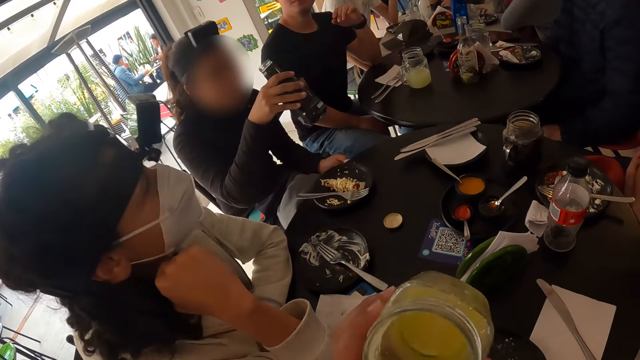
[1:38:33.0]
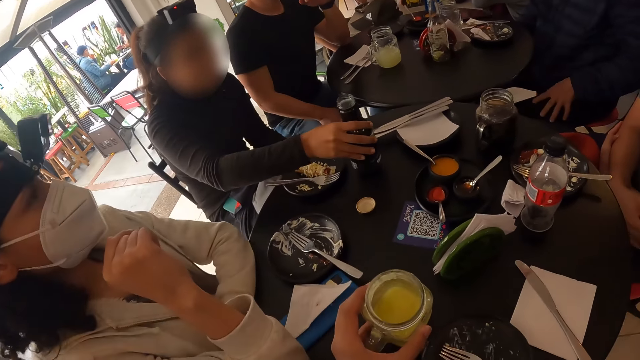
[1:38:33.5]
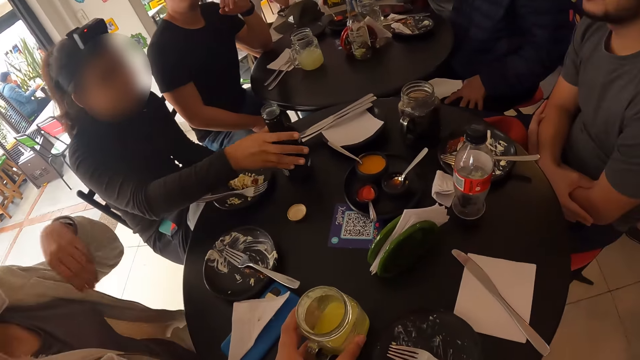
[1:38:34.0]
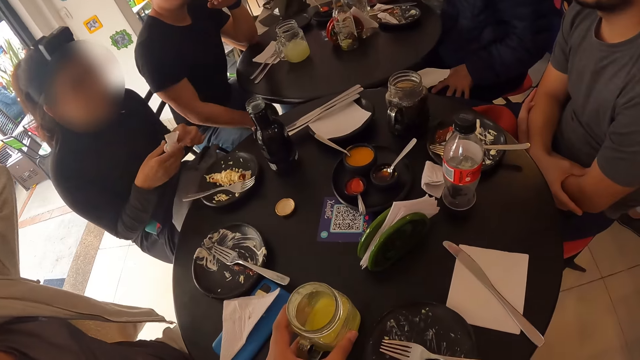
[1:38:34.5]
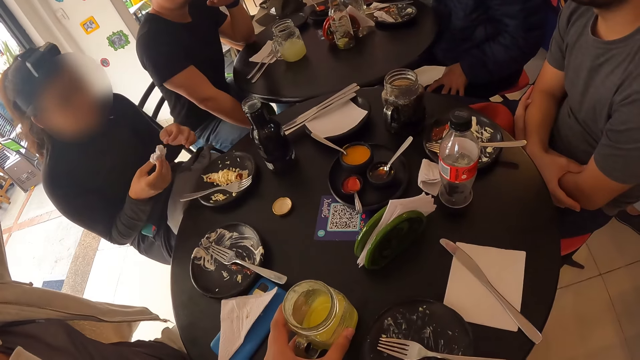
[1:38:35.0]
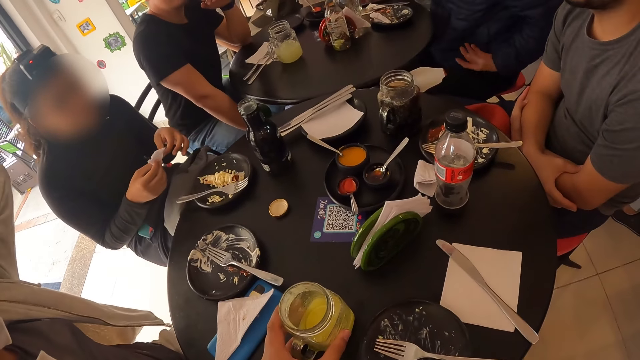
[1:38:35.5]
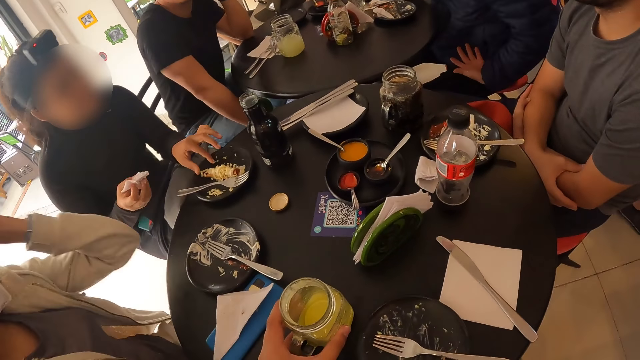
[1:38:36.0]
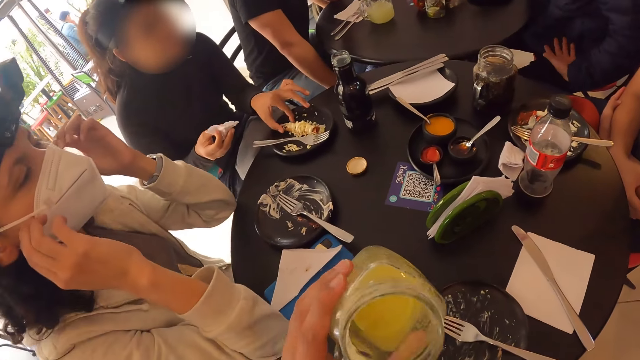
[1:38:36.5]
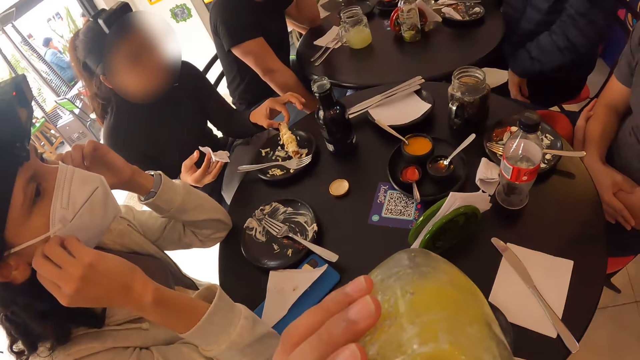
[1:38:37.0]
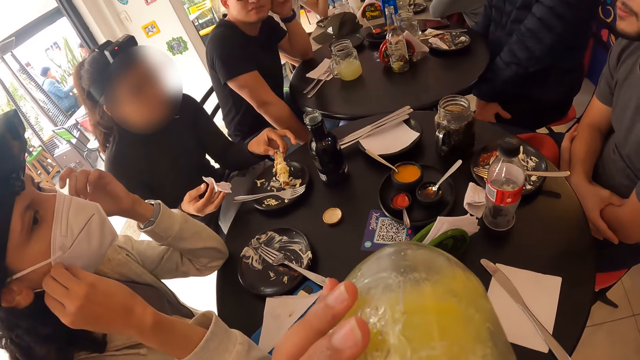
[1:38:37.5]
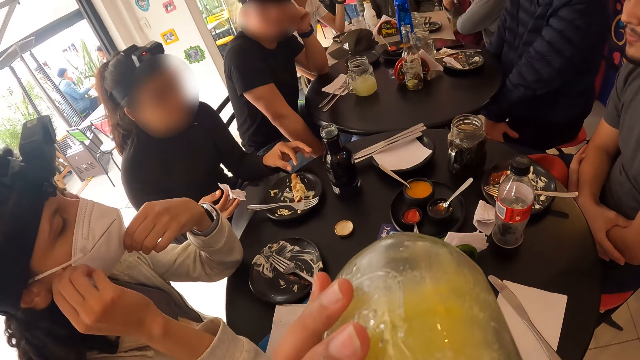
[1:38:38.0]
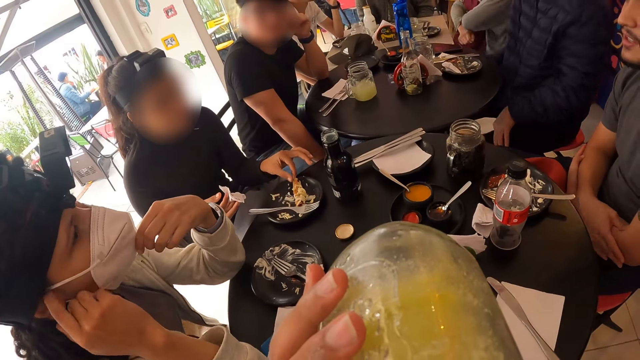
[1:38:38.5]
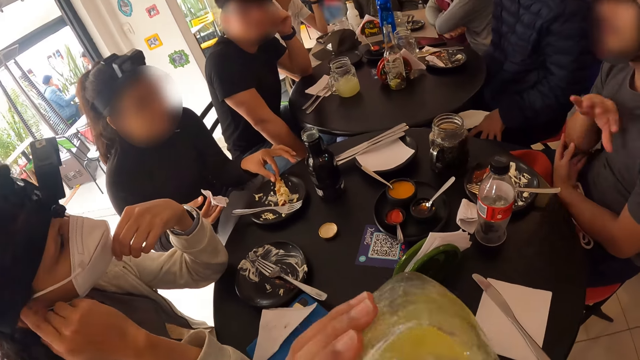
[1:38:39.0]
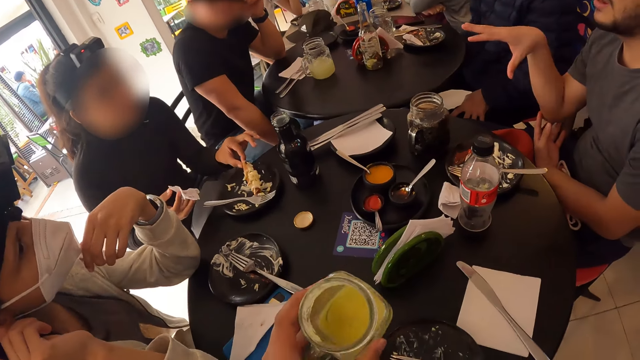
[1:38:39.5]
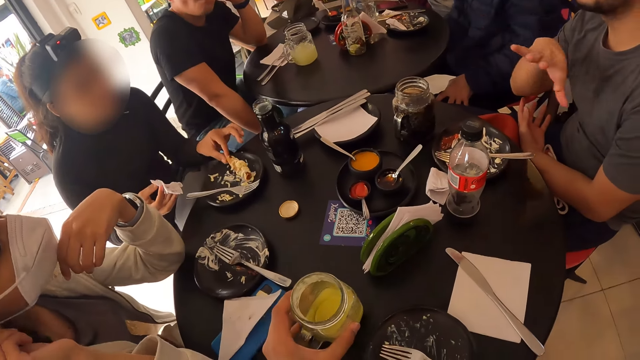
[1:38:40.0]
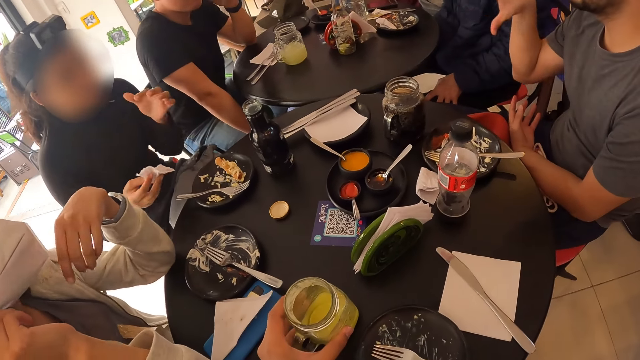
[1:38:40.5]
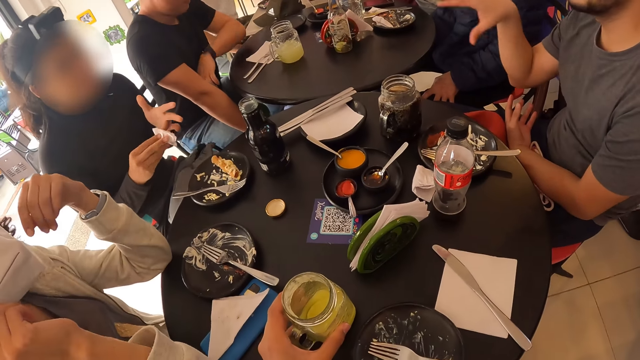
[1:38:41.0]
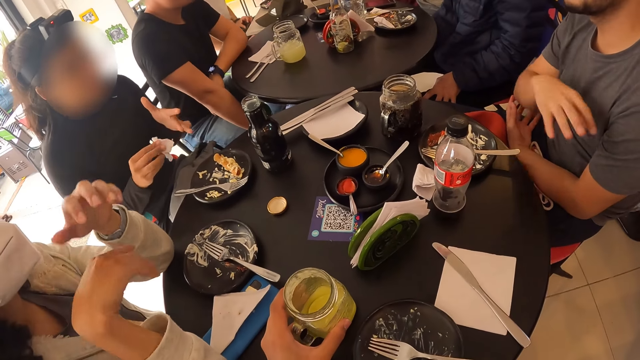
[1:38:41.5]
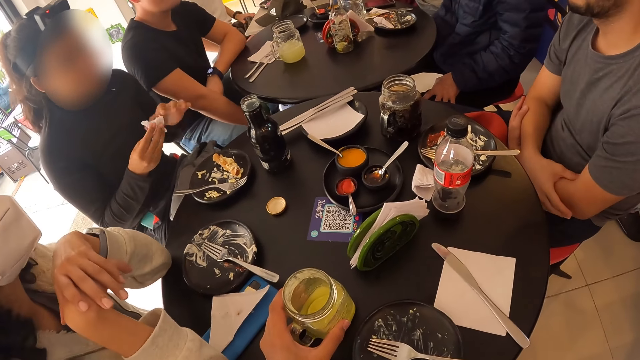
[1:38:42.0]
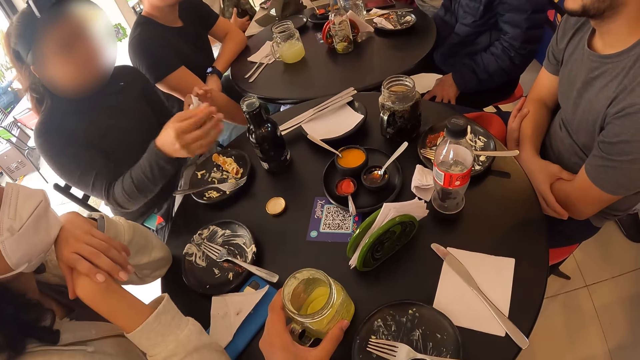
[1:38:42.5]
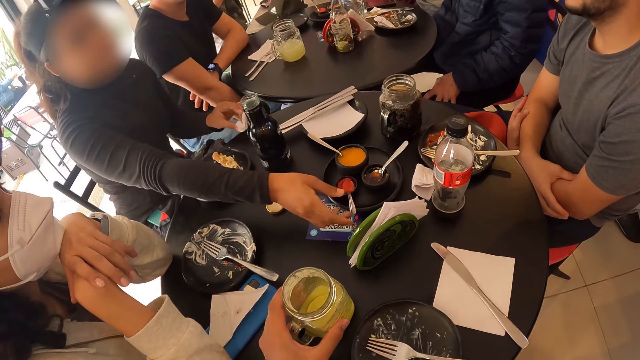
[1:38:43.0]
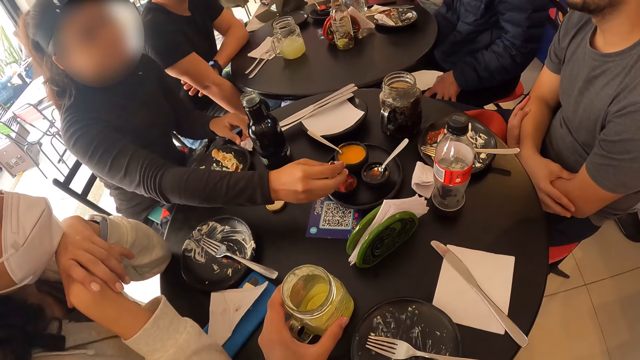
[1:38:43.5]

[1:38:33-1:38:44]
The woman drops the bottle from her right hand to the table. The camera wearer holds the glass mug on the table with his left hand. He puts the jar on the table. The woman holds the serviette with both hands. The woman holds the serviette with her right hand. The woman holds the serviette with both hands. The woman holds the serviette with her right hand. The woman picks the hotdog from the plate on the table with her left hand. Another woman adjusts the facemask on her face with both hands. The camera wearer drinks the pineapple juice from the glass mug in his left hand. The first woman drops the hotdog from her left hand to the plate on the table. The camera wearer puts the jar on the table. He holds the glass mug on the table with his left hand. The first woman wipes her left hand with the serviette in her right hand. The woman holds the serviette with her left hand. The woman picks the spoon with ketchup from the cup in the plate on the table with her right hand. The woman holds the spoon.

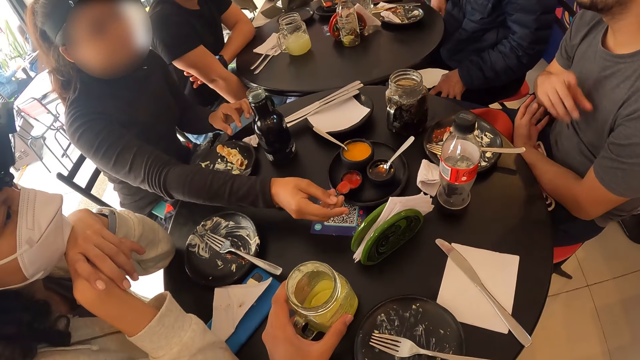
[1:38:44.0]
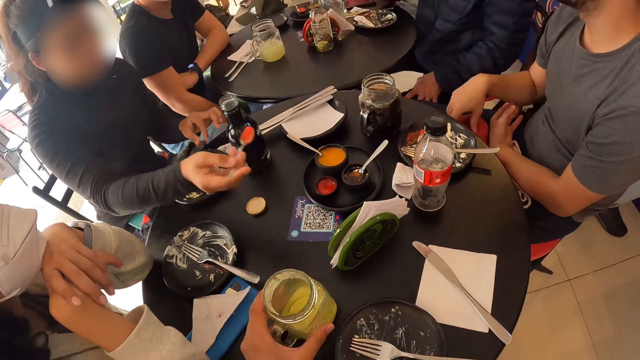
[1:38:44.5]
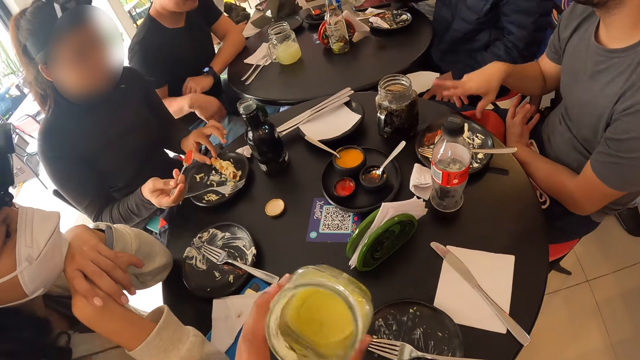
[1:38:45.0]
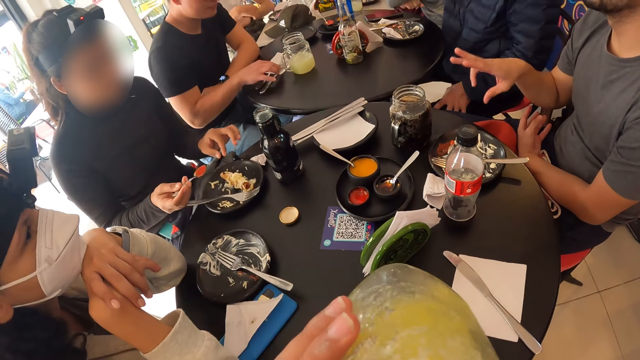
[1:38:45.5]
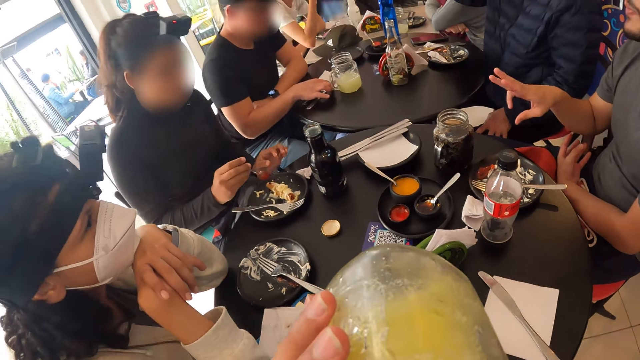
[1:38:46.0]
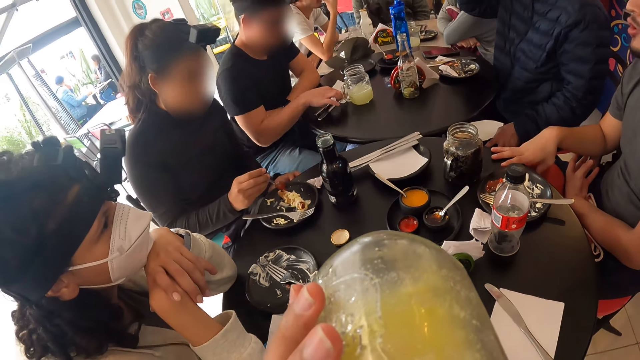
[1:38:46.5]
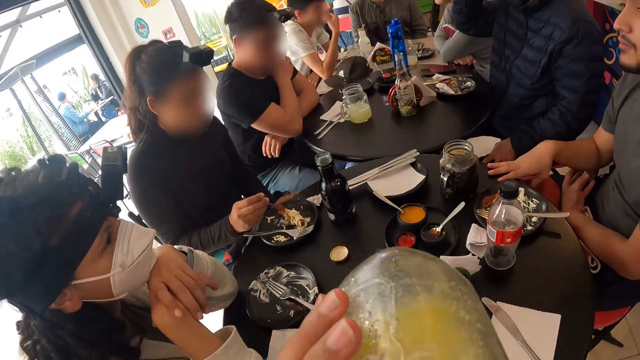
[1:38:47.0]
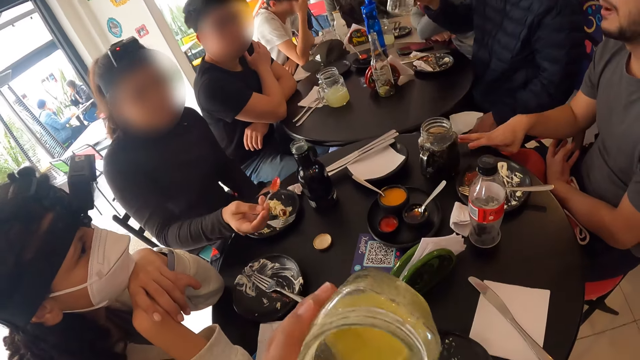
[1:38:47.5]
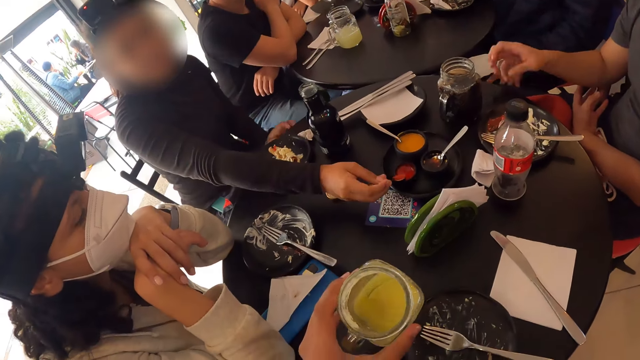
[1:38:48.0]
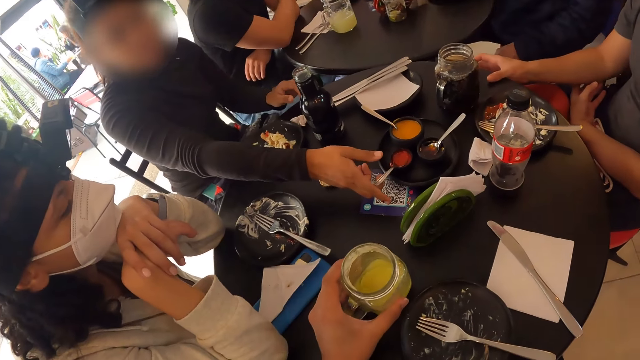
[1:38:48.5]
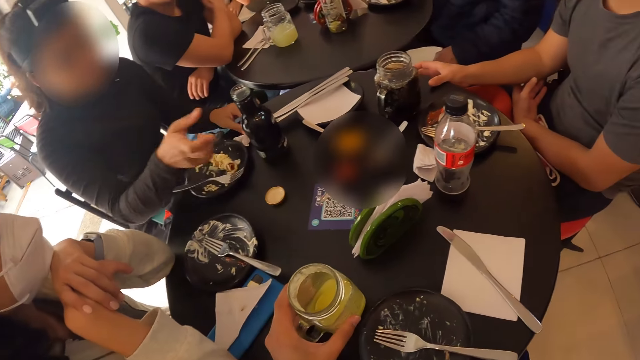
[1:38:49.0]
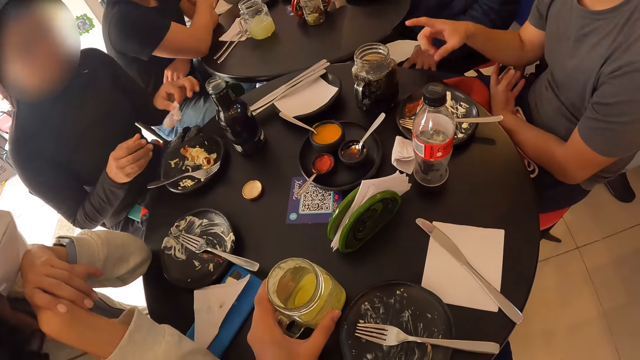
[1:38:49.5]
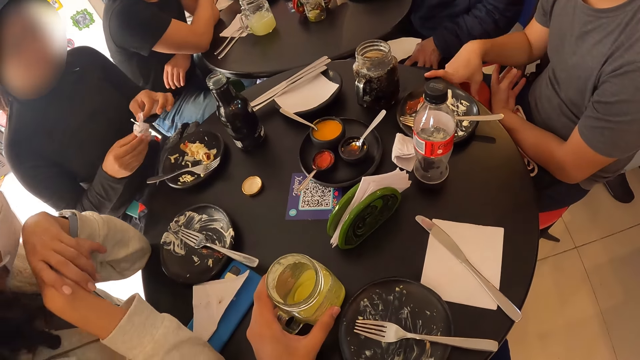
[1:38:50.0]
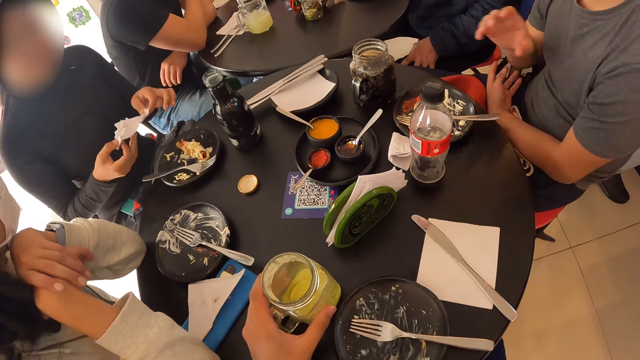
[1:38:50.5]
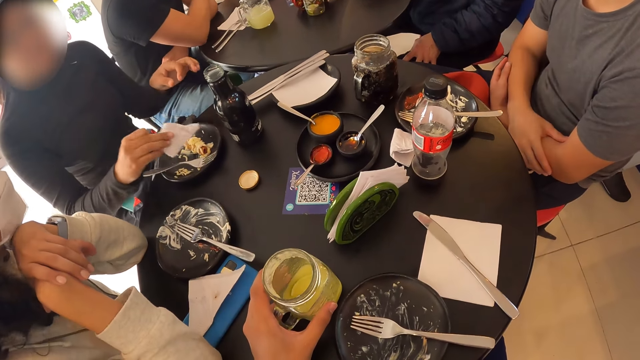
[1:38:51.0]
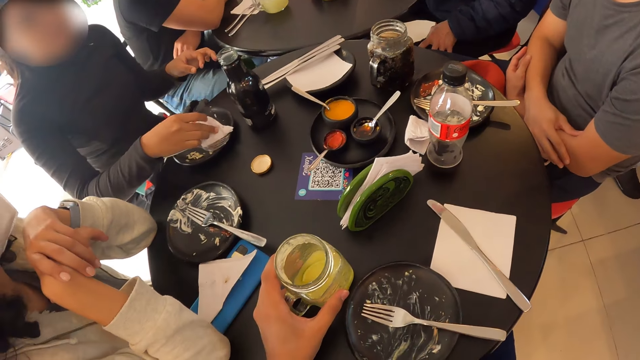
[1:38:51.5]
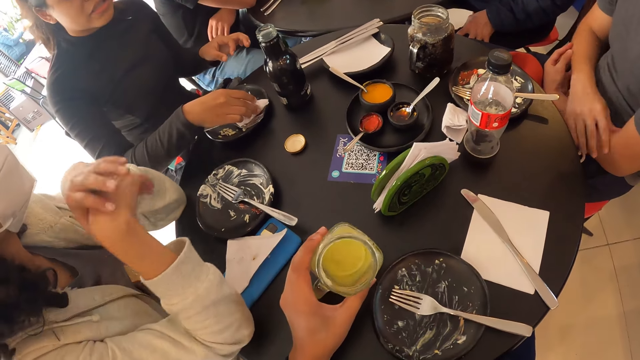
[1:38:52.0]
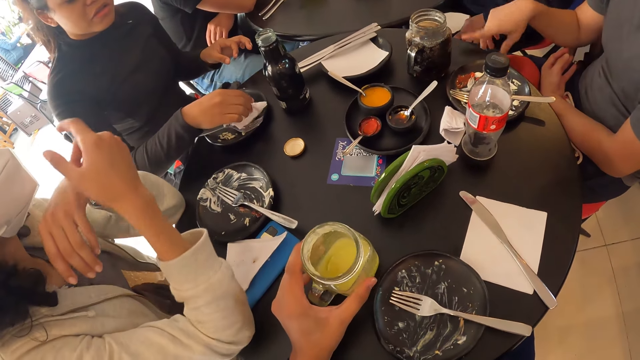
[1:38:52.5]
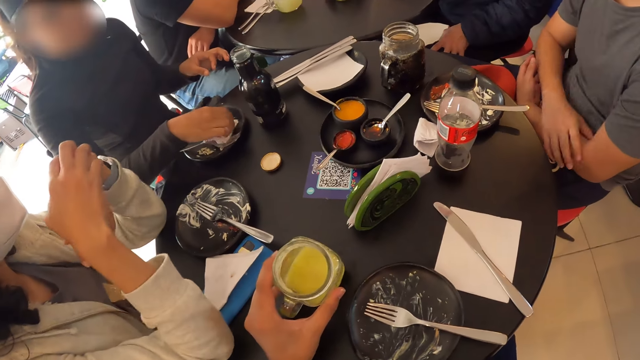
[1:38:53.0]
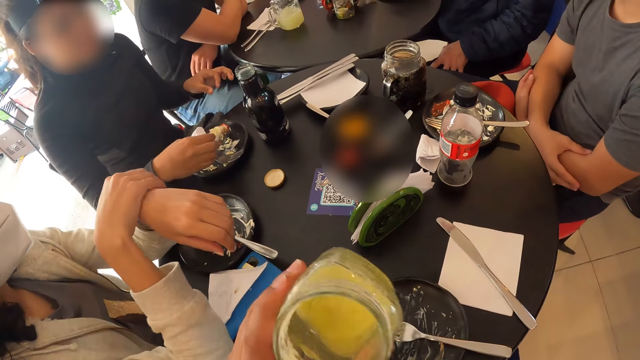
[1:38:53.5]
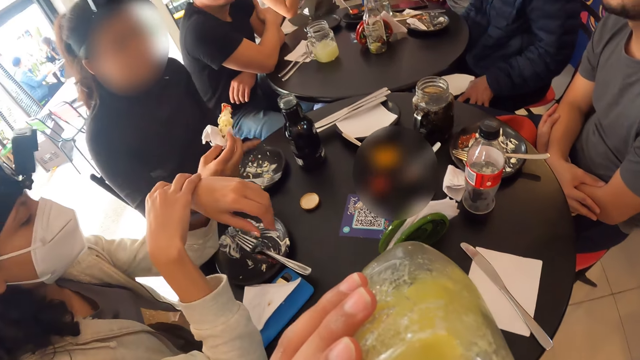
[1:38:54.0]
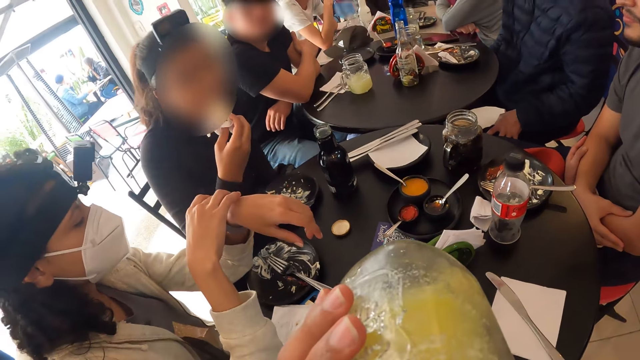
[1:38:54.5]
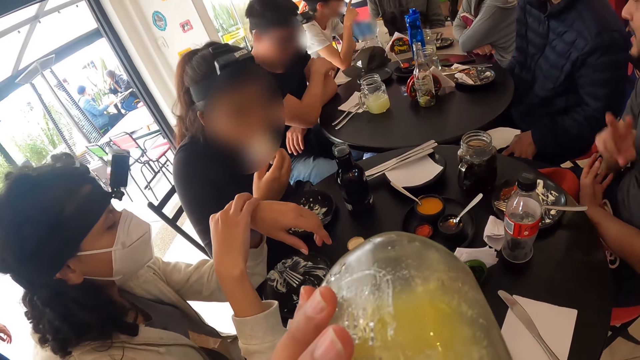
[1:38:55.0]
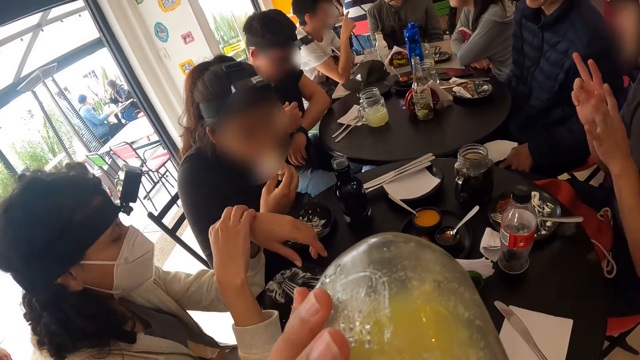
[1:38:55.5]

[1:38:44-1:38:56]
The woman collects pepper with the spoon. The woman holds the hotdog with her left hand. The camera wearer drinks the pineapple juice from the glass mug or jar in his left hand. The woman adds the ketchup from the spoon in her right hand to the hotdog in the plate on the table. The woman smears pepper on her food. The woman drops the spoon from her right hand into the cup in the plate on the table. The camera wearer drops the glass mug on the table with his left hand. The woman picks the serviette from the table with her left hand. The woman holds the serviette with both hands. The woman holds the serviette with her right hand. The woman picks the hotdog in the plate on the table with the serviette with her right hand. The camera wearer shakes the jar. Another woman rubs her left hand with her right hand. The camera wearer drinks the pineapple juice from the glass mug in his left hand. The first woman eats the hotdog in the serviette with her right hand.
